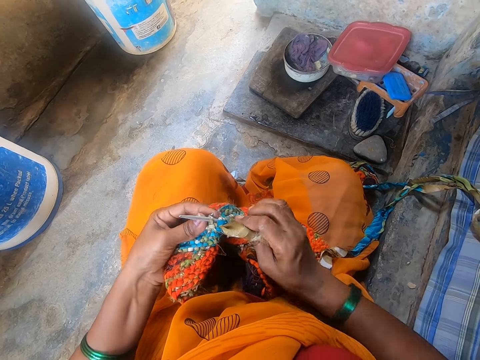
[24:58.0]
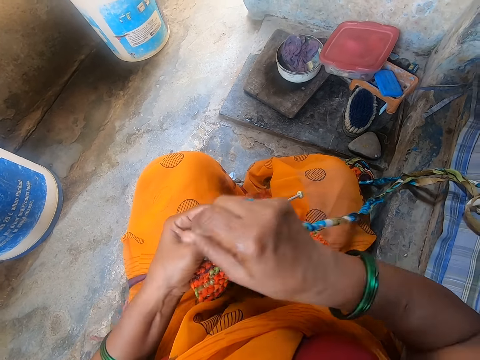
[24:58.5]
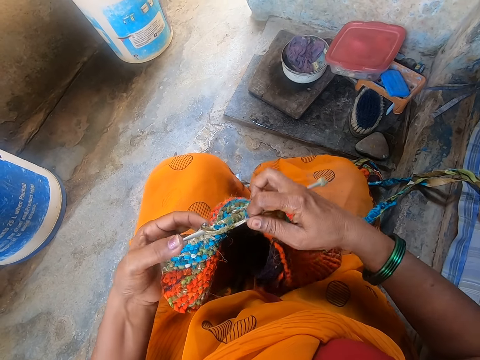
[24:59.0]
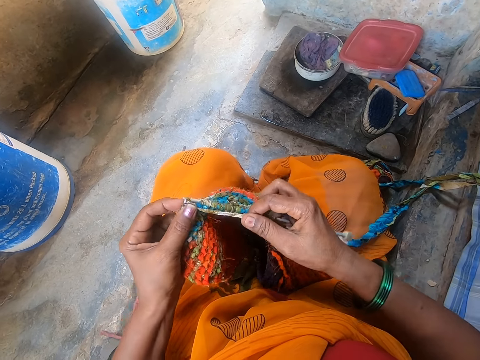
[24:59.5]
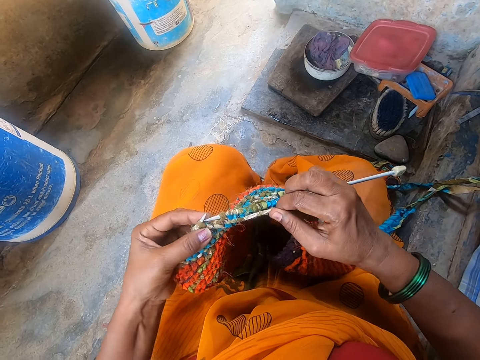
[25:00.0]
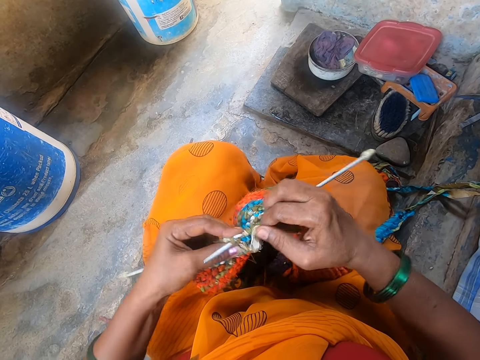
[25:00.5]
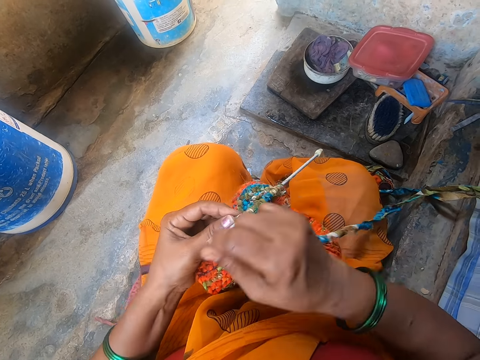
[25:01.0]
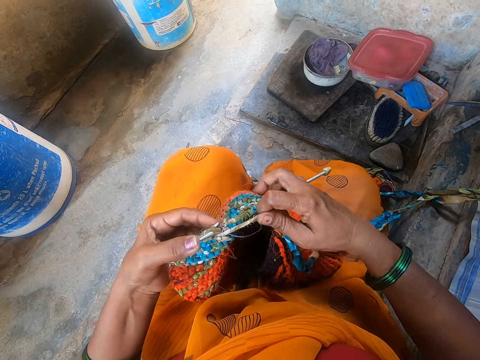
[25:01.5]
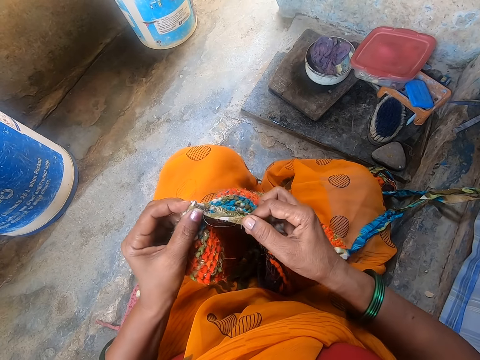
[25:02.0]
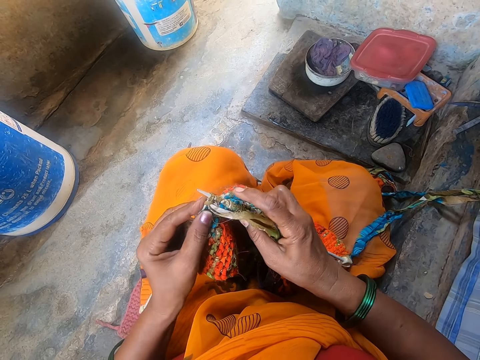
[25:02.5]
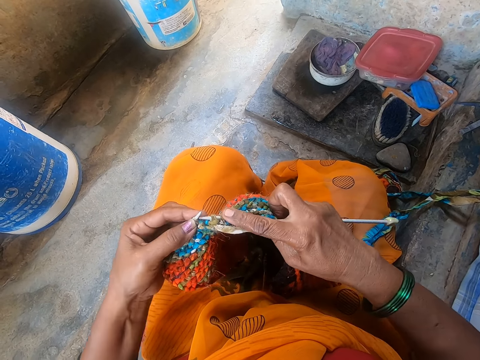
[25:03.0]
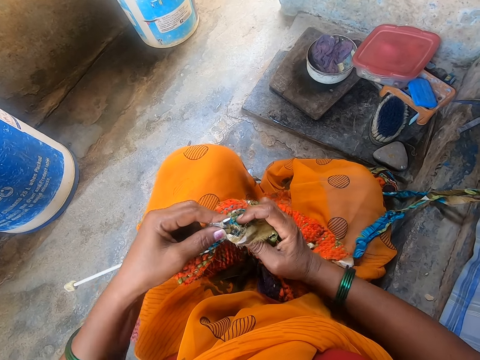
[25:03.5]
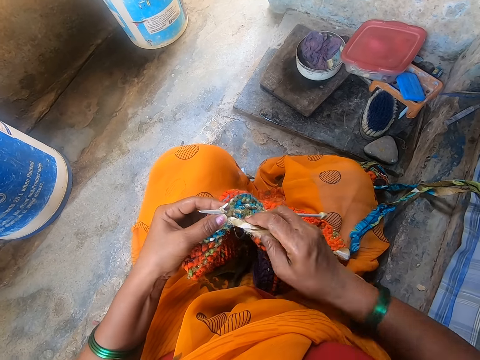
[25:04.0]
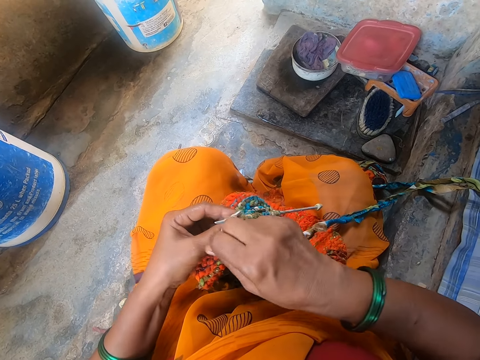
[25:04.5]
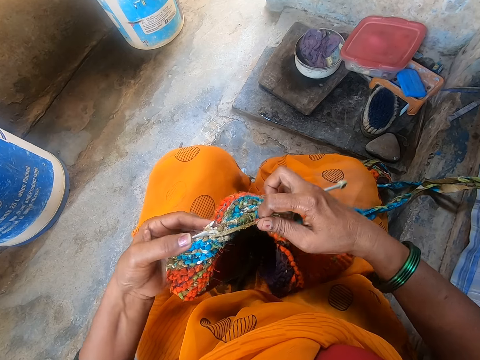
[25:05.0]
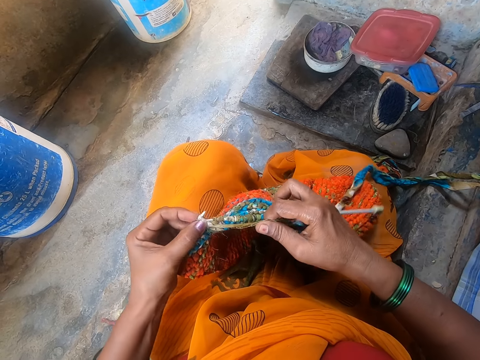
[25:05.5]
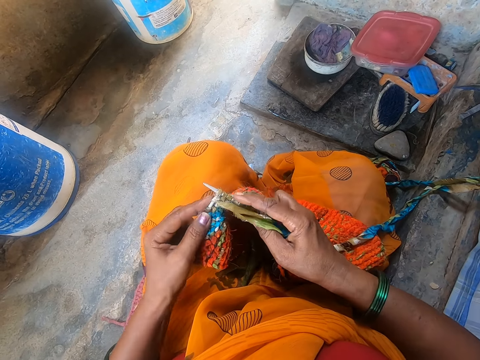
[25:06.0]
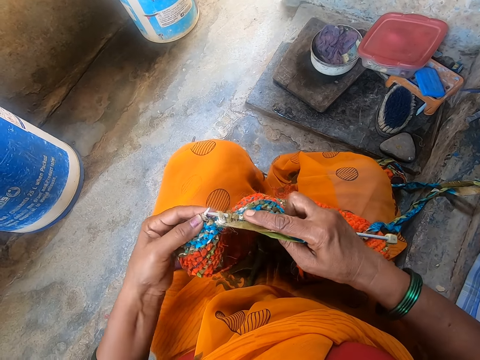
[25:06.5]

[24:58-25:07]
The camera wearer gathers the threads together. They knit a garment.

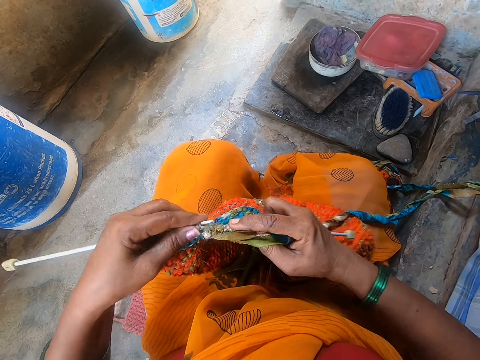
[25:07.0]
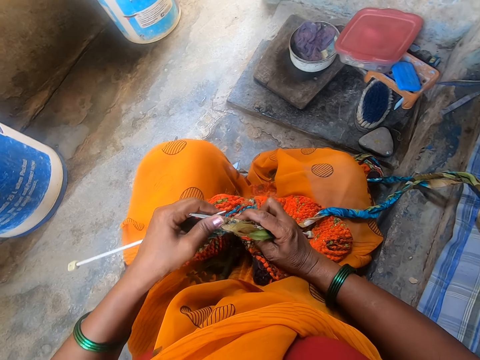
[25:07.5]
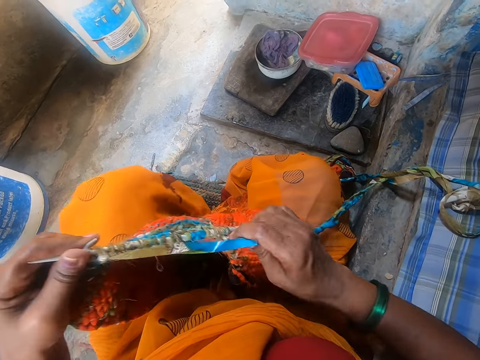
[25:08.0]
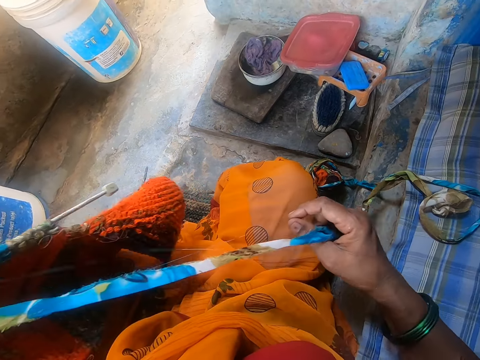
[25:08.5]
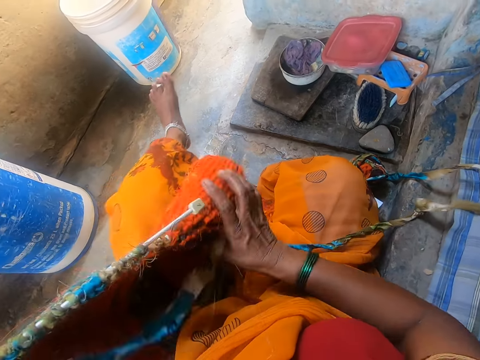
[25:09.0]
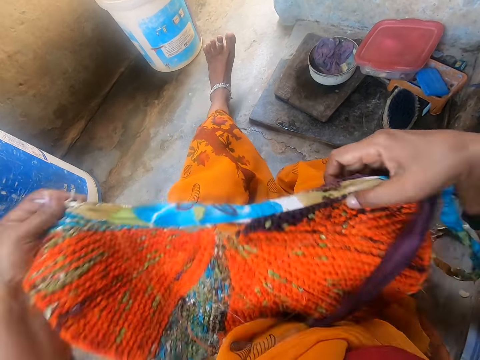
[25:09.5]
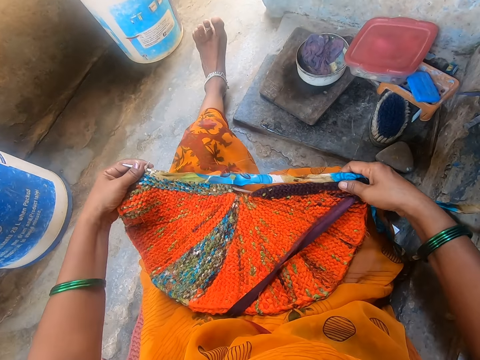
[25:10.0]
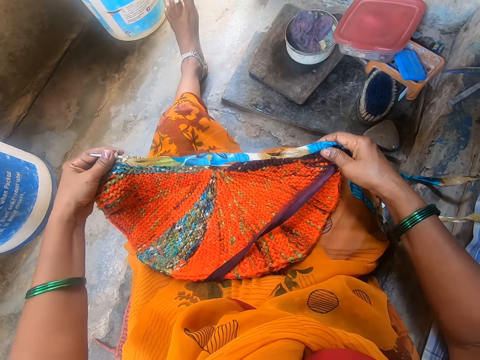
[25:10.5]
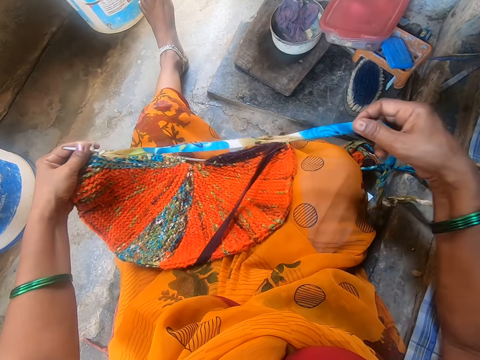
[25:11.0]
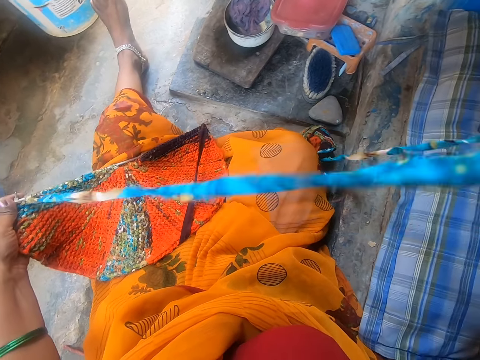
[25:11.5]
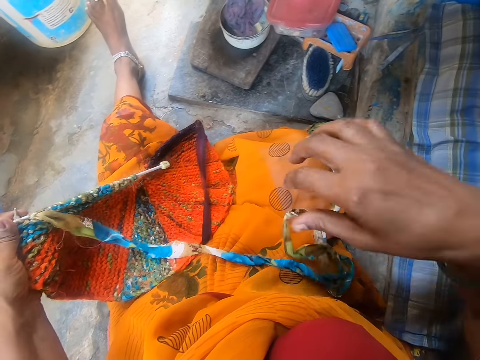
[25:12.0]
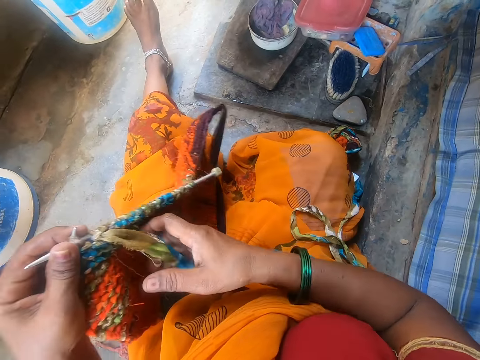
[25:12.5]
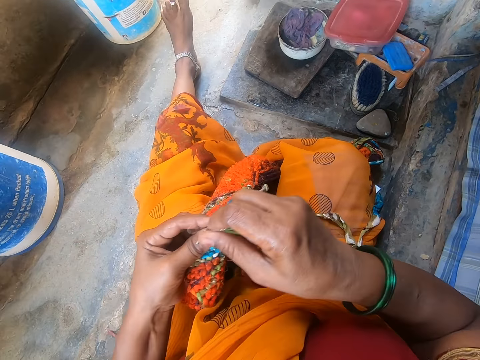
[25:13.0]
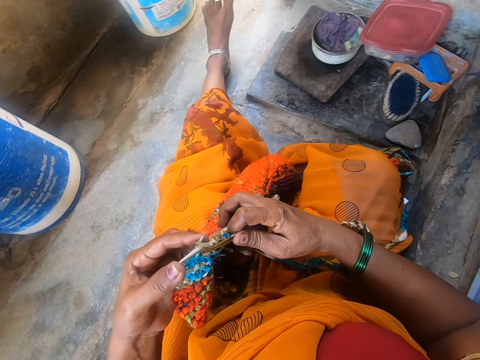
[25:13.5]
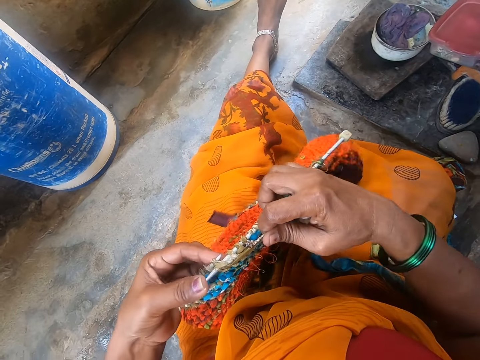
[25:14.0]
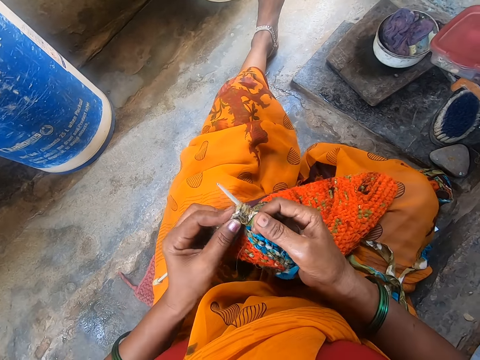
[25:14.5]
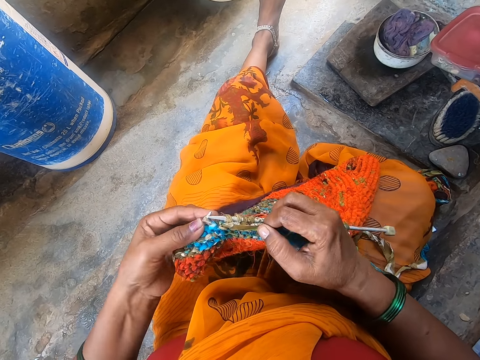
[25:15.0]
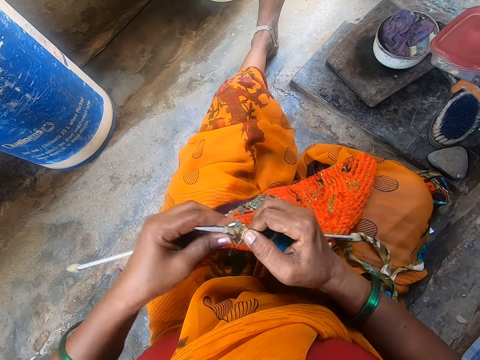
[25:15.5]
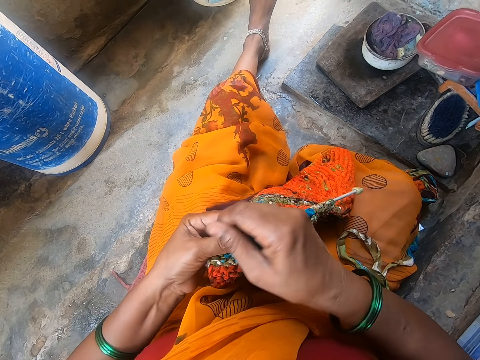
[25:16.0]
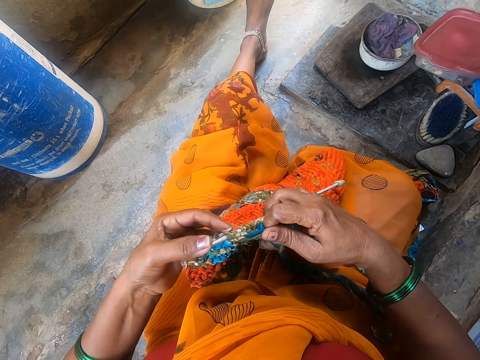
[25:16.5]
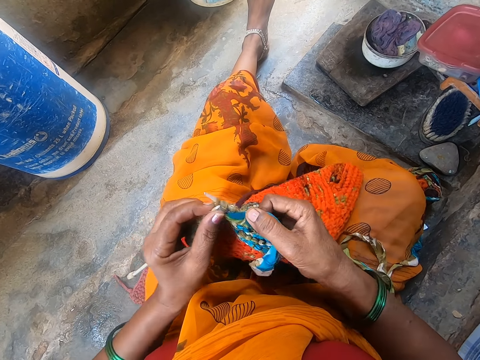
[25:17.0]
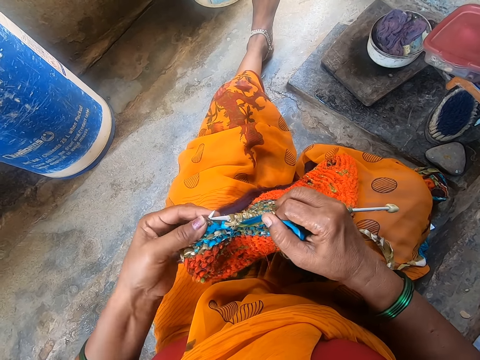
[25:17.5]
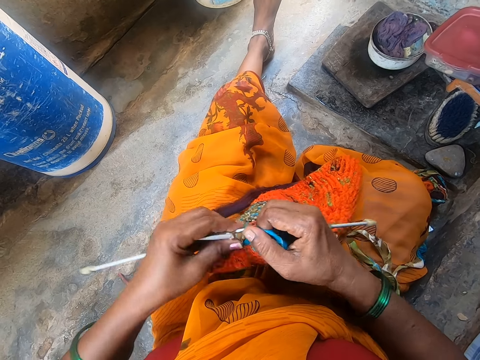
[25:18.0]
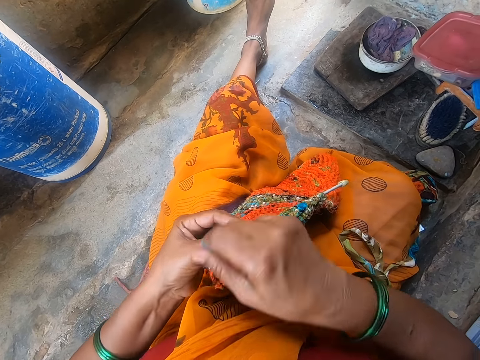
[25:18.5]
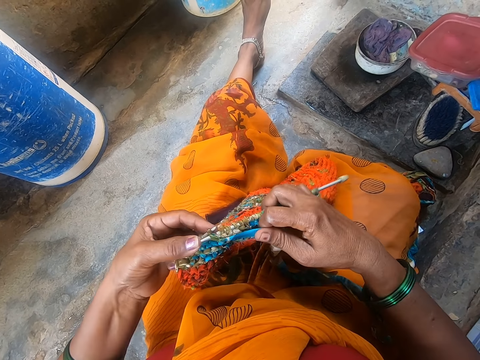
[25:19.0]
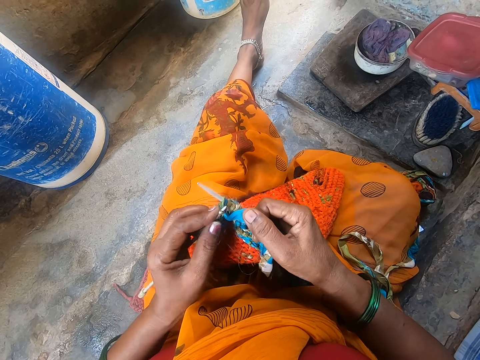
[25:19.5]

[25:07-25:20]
The camera wearer moves their left leg. They put the garment on the lap. They hold the thread. They pull the thread. They drop the thread on the lap. They knit the garment.

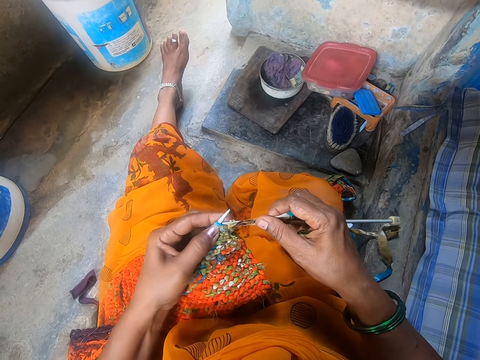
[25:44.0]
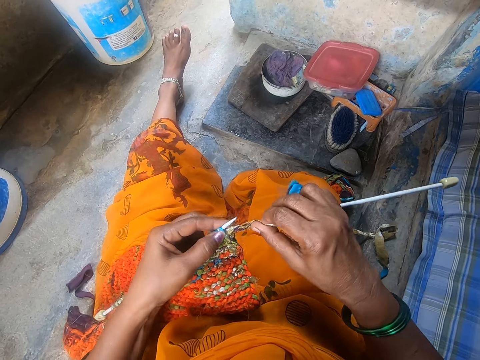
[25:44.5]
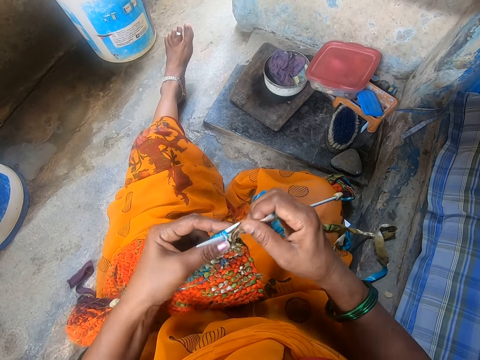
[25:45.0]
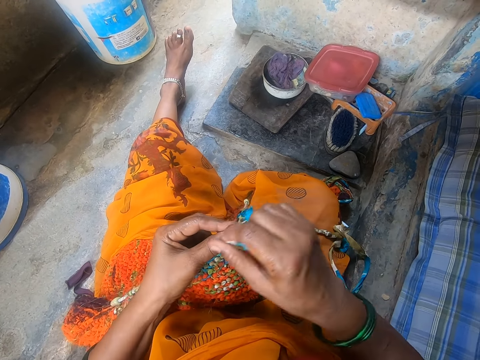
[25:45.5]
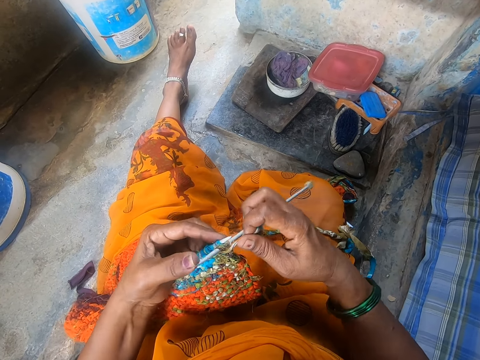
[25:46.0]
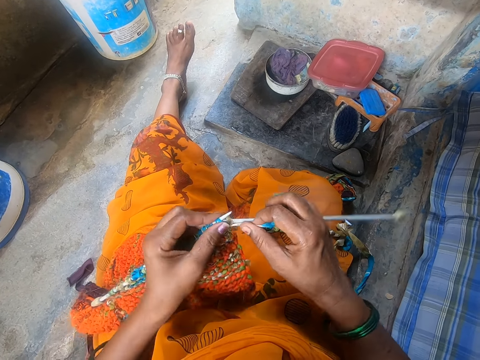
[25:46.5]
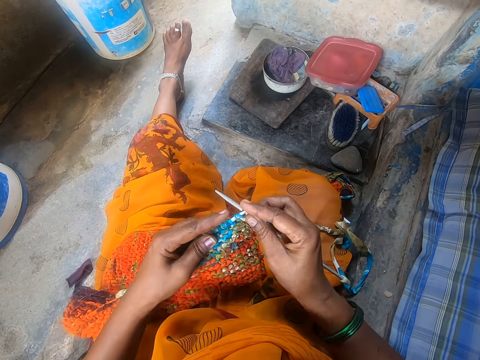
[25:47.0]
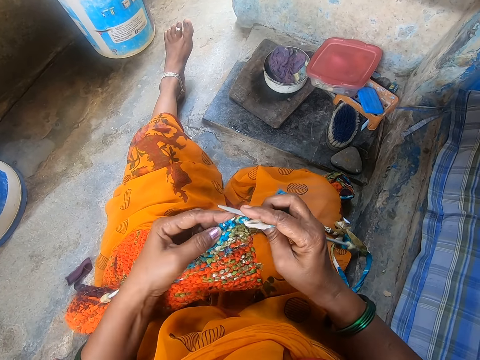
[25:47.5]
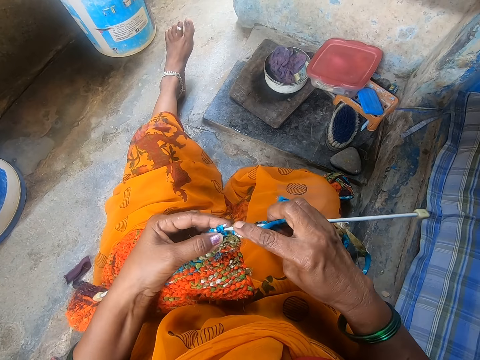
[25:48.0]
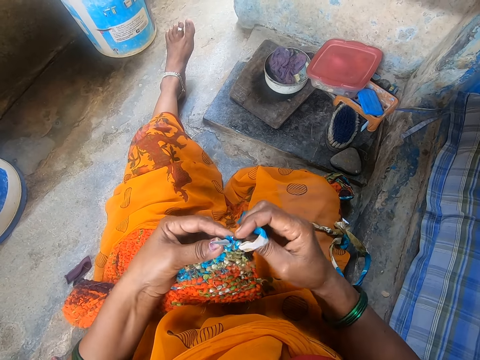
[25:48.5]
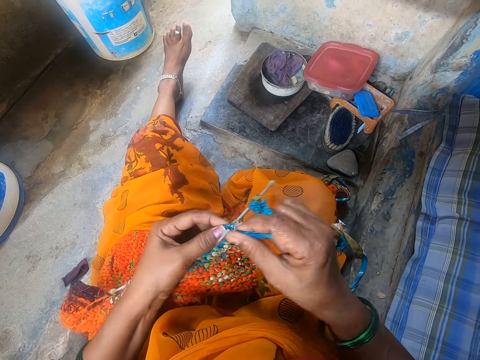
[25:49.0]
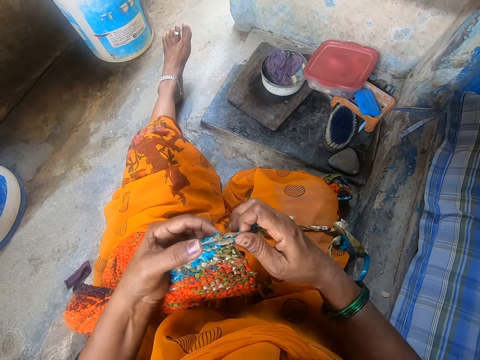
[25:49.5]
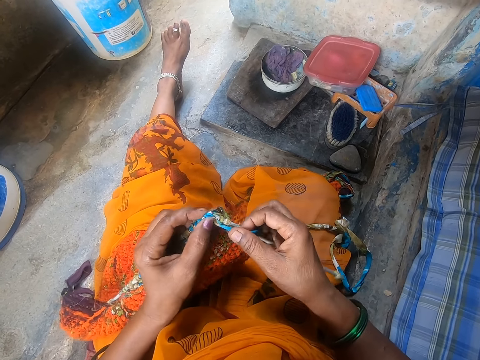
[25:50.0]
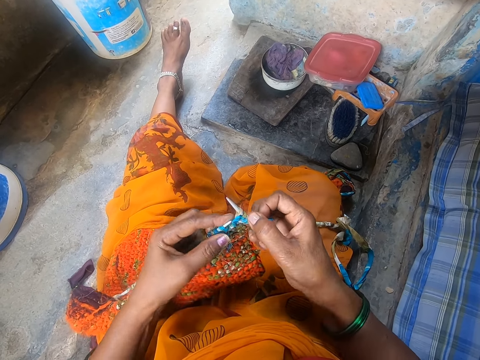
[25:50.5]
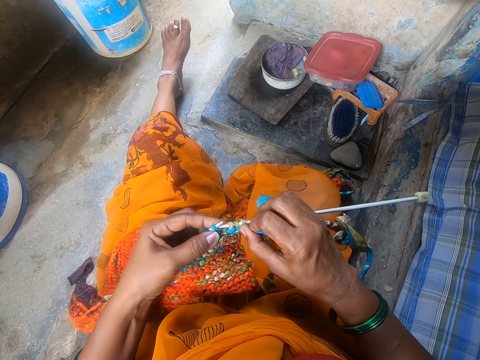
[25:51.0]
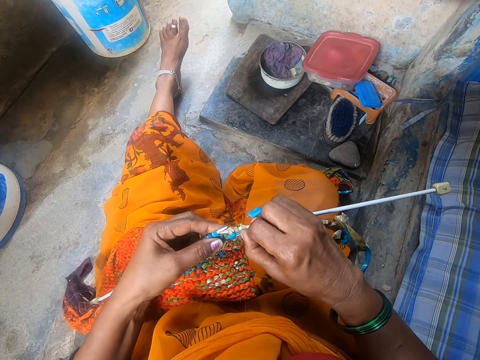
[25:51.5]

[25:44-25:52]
The camera wearer crochets fabric.
